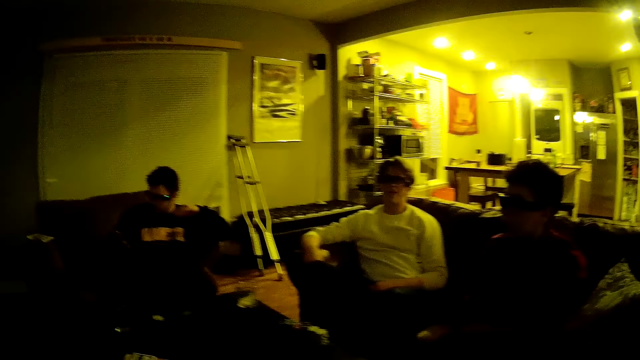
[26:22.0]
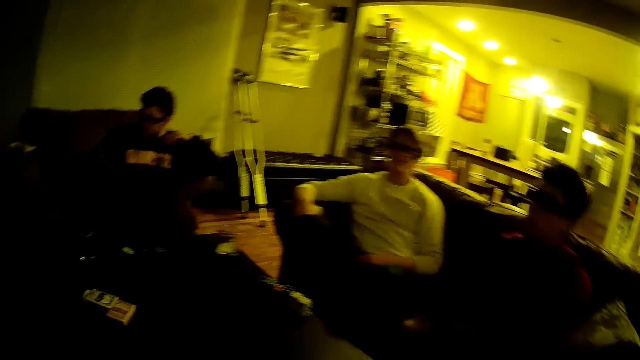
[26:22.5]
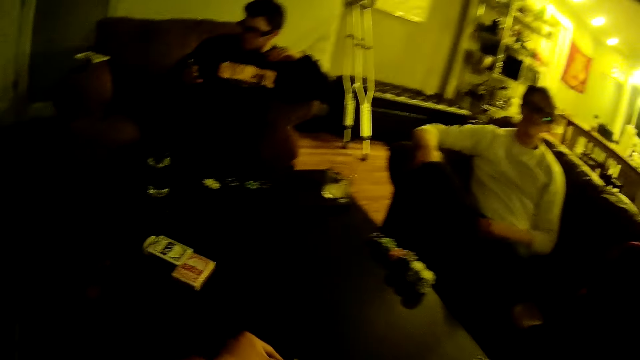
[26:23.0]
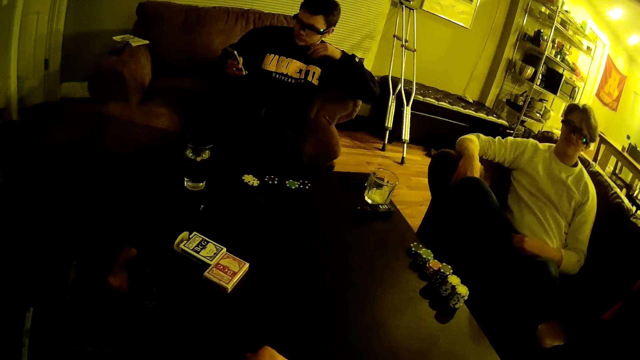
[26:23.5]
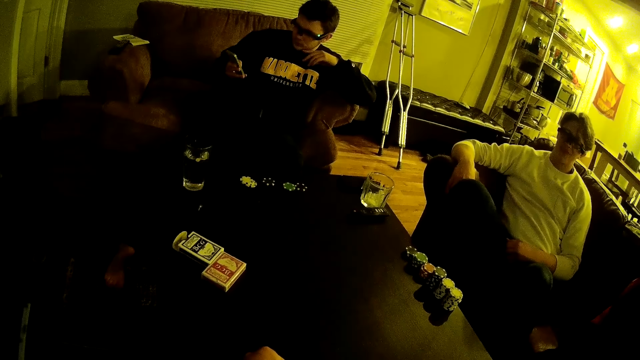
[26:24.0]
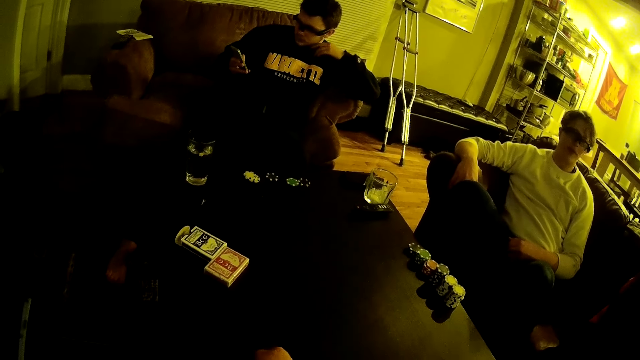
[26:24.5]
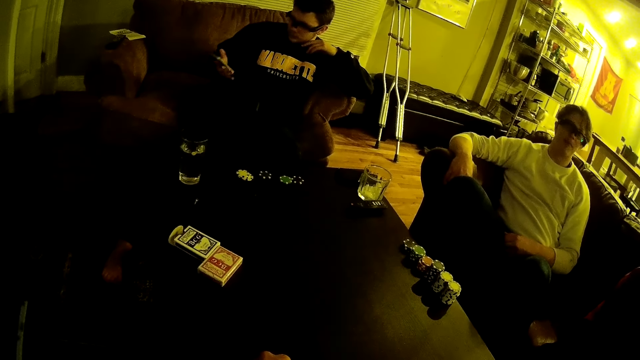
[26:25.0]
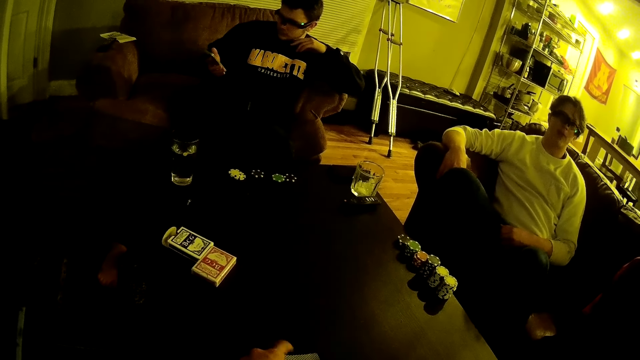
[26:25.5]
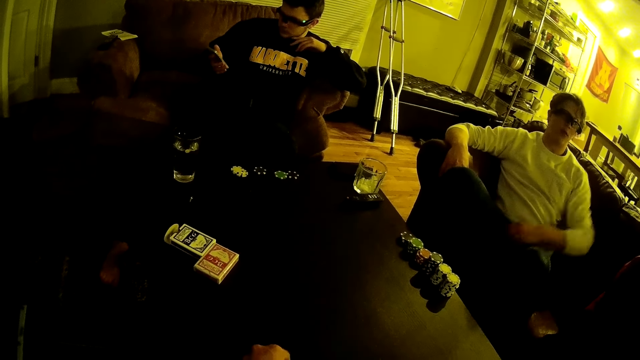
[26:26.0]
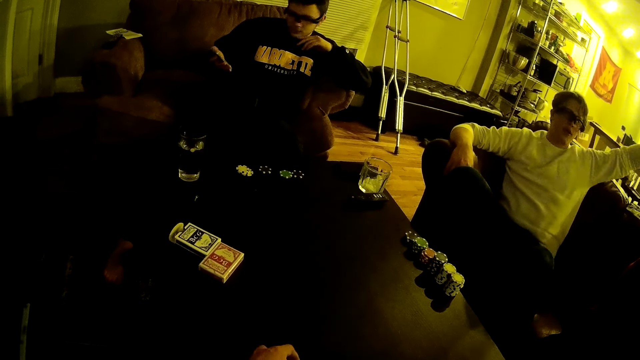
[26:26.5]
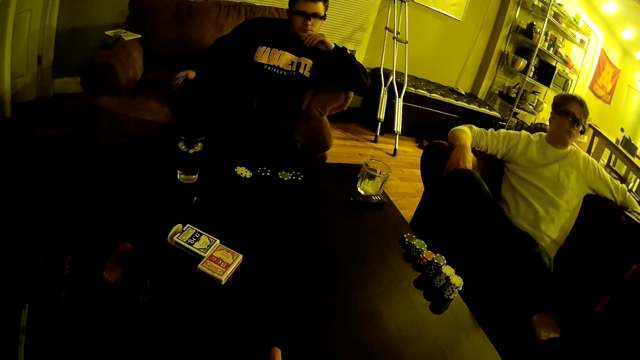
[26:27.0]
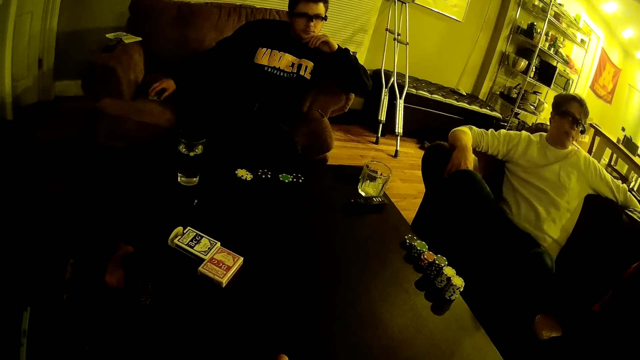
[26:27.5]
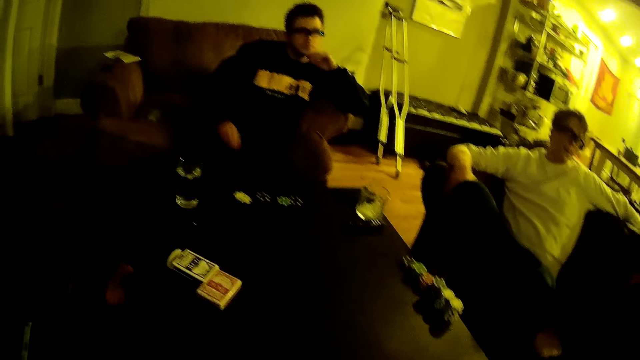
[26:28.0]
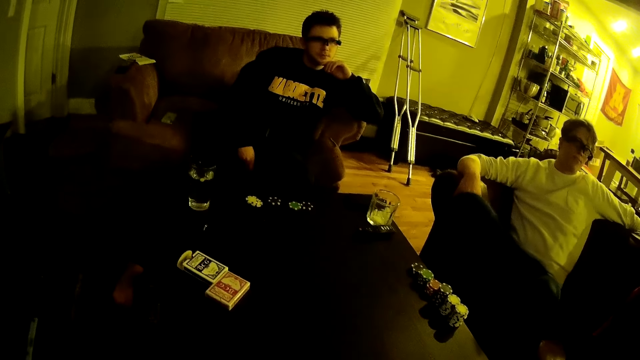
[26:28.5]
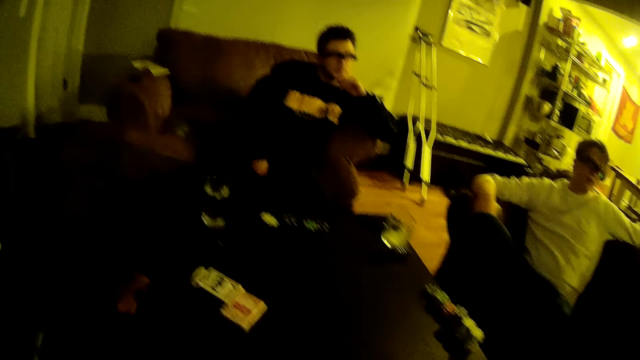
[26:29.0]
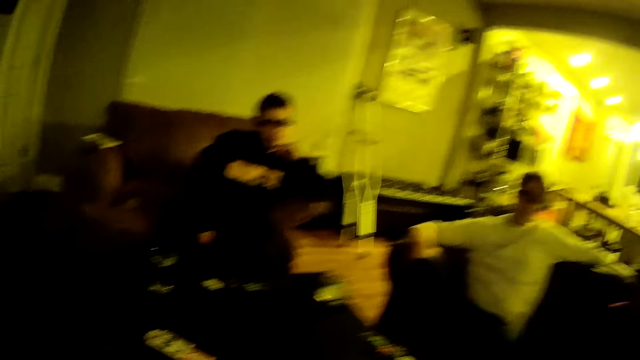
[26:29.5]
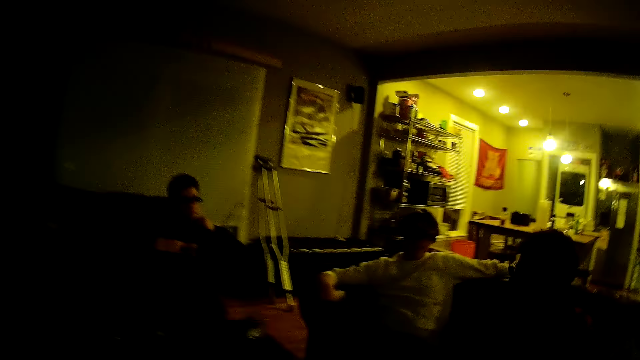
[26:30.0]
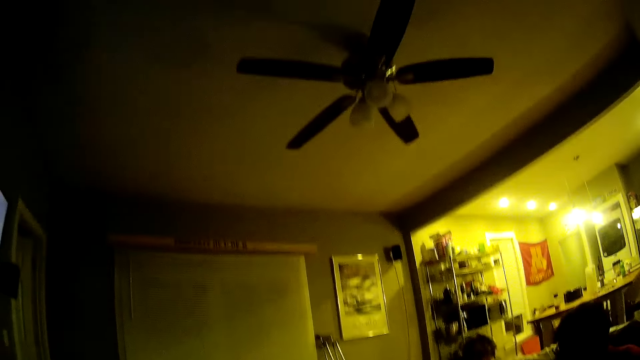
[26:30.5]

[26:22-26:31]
A man sits beside another man. The other man sits on the sofa. The other man lifts his hand. A third man places the phone in his right hand on the chair.

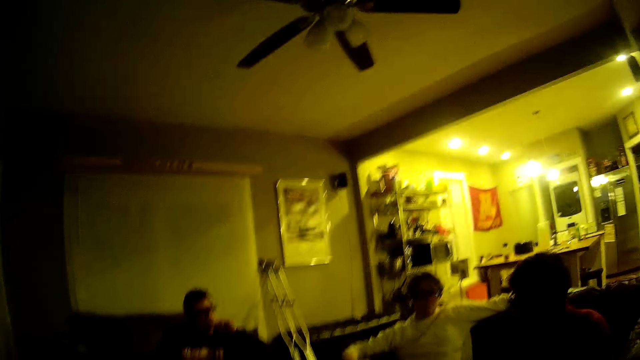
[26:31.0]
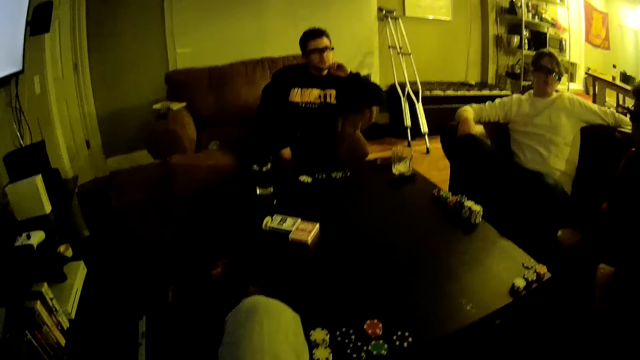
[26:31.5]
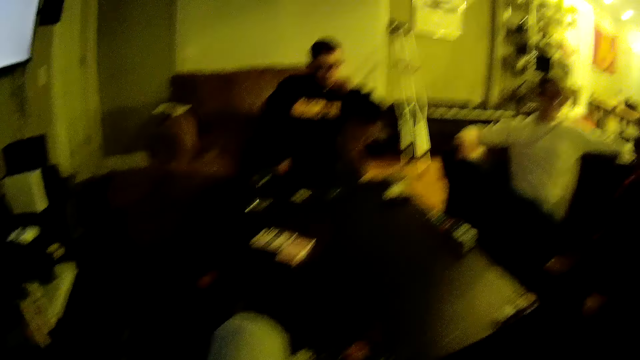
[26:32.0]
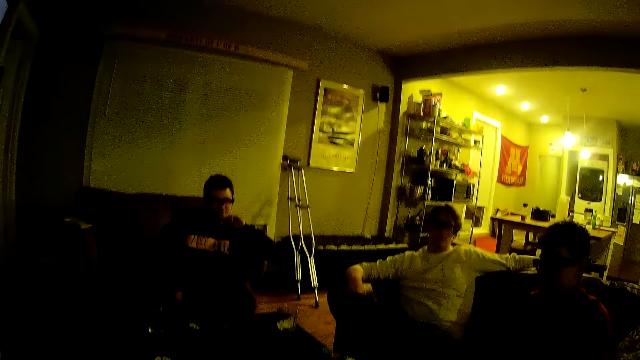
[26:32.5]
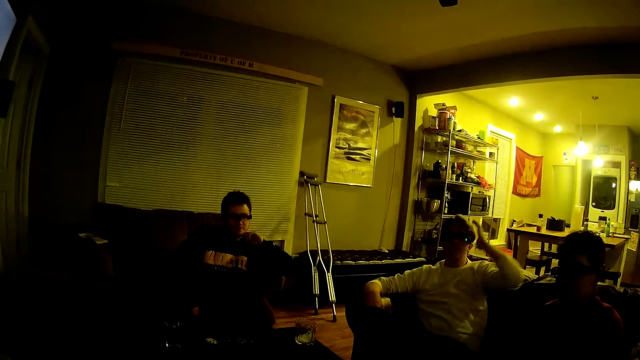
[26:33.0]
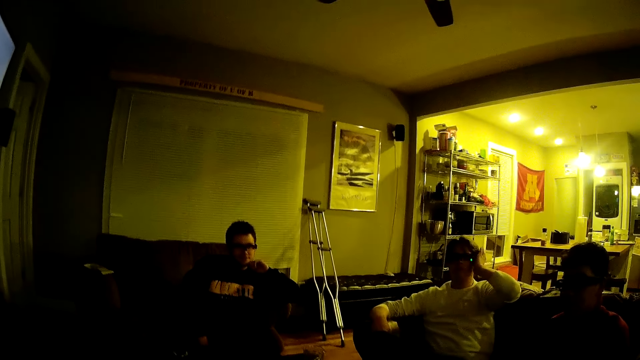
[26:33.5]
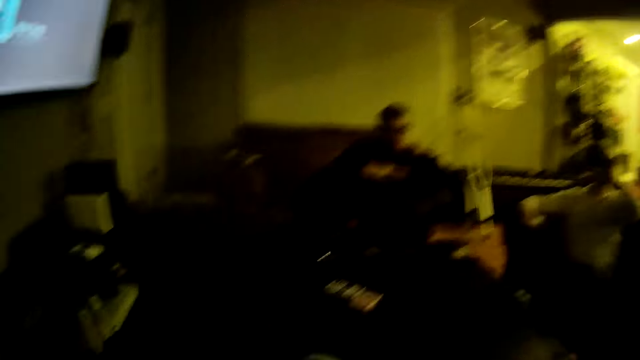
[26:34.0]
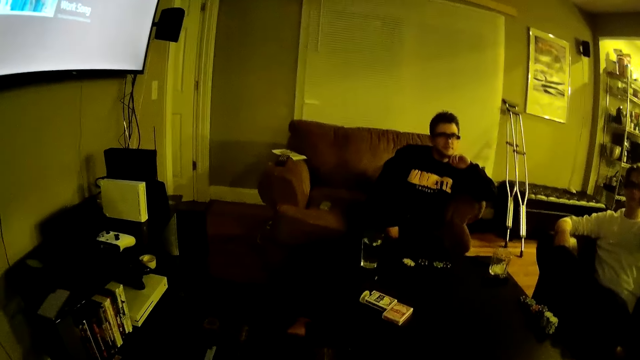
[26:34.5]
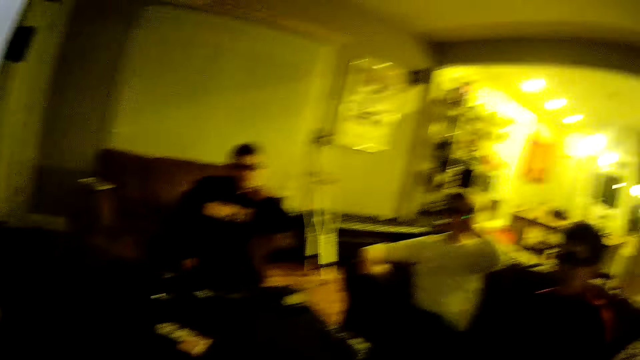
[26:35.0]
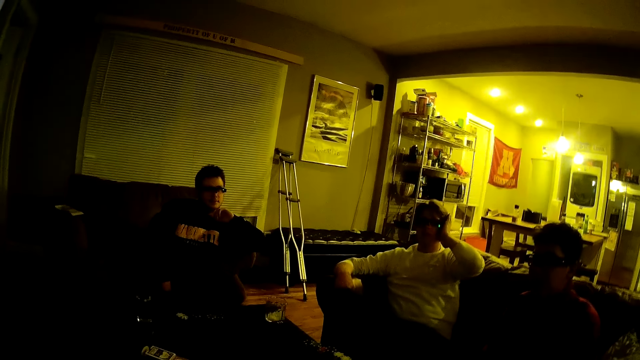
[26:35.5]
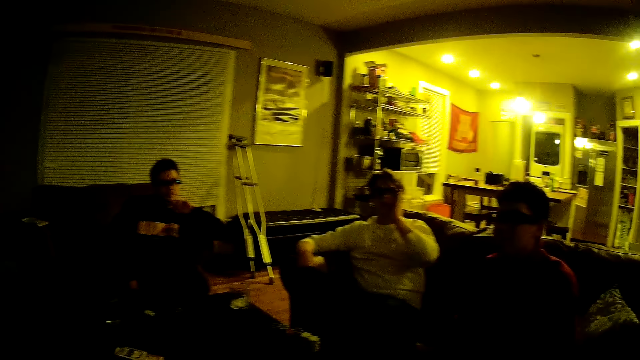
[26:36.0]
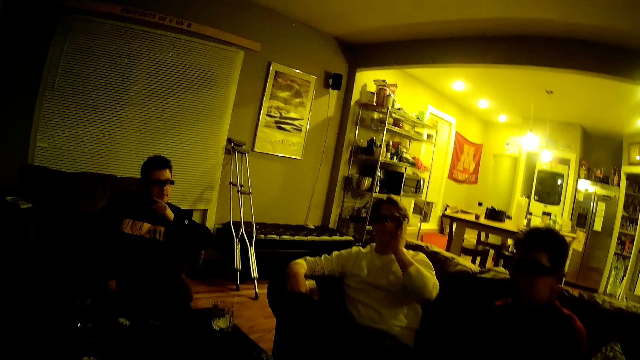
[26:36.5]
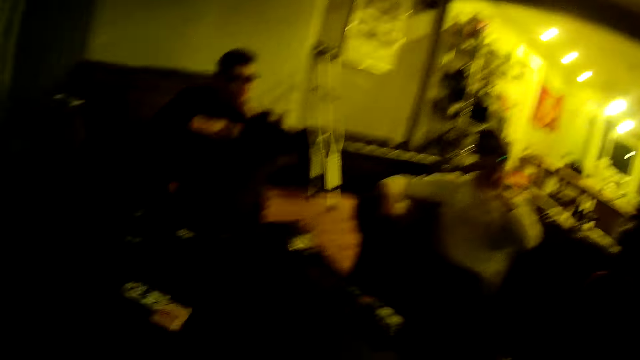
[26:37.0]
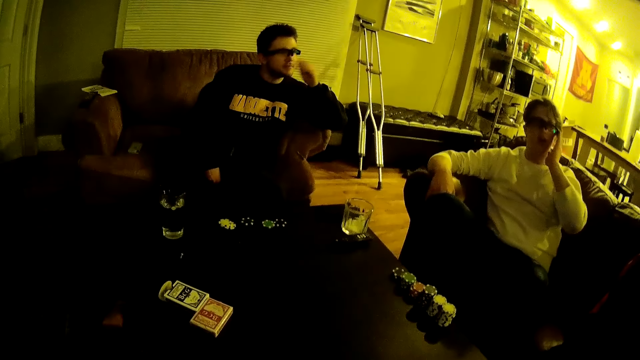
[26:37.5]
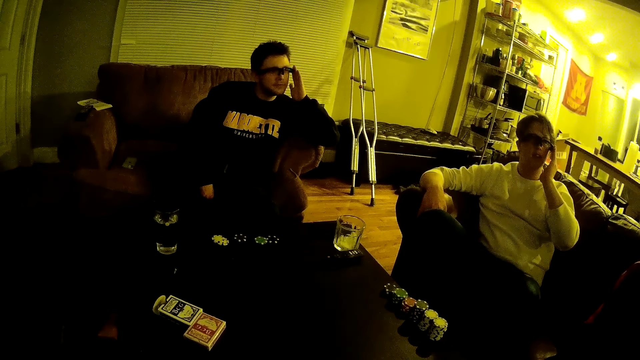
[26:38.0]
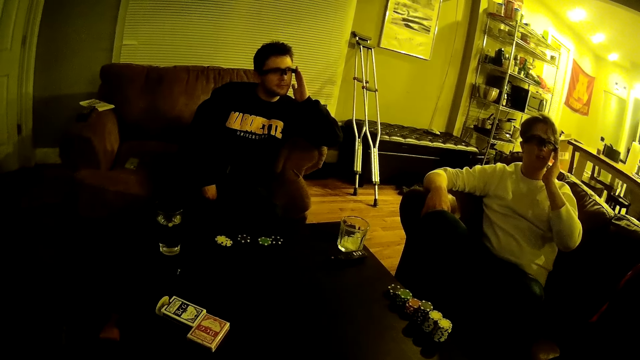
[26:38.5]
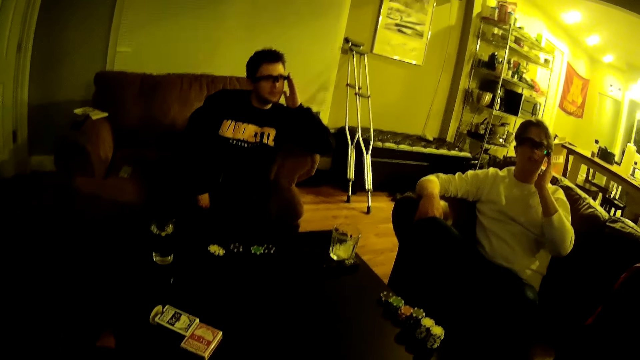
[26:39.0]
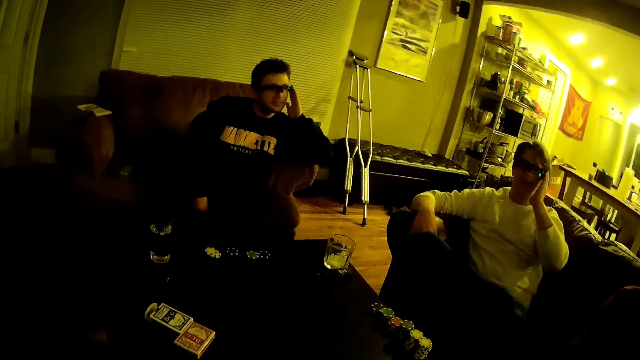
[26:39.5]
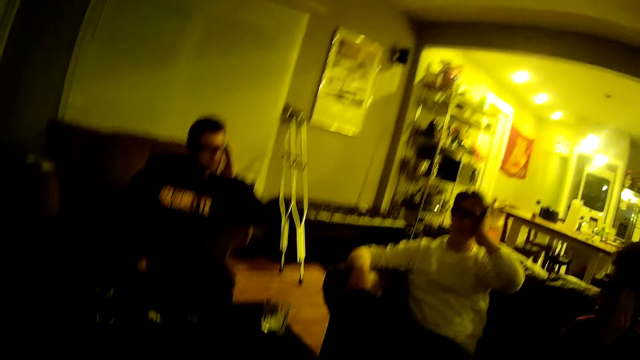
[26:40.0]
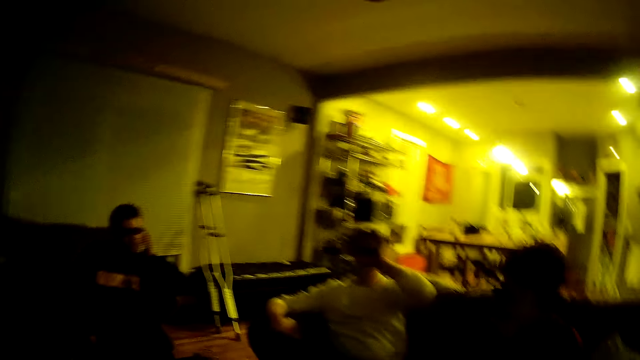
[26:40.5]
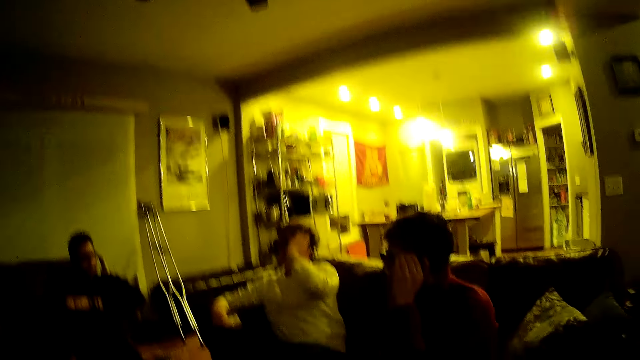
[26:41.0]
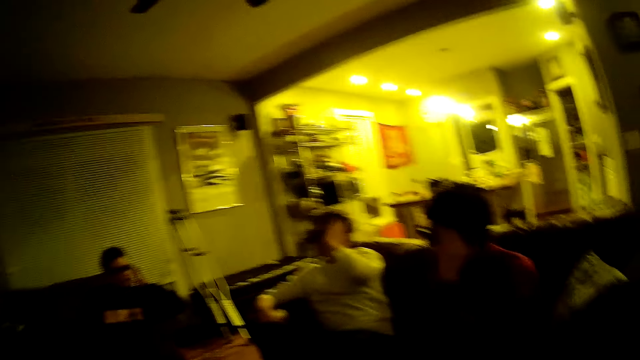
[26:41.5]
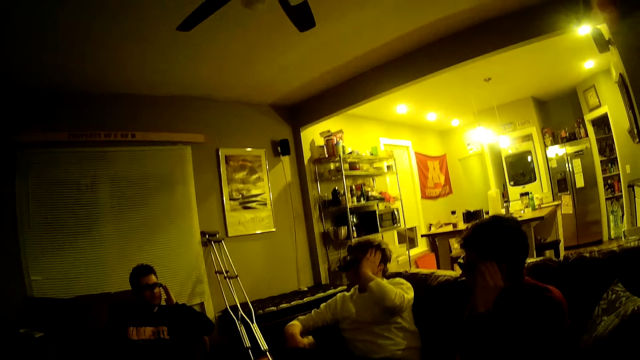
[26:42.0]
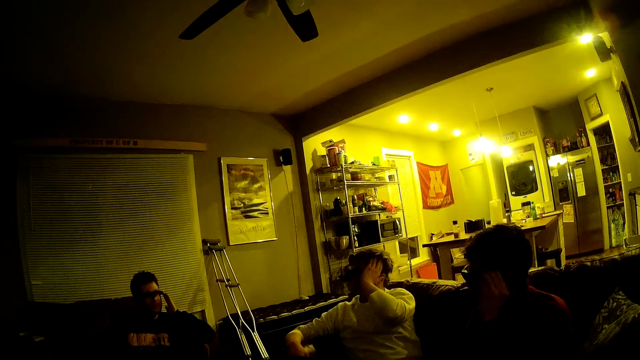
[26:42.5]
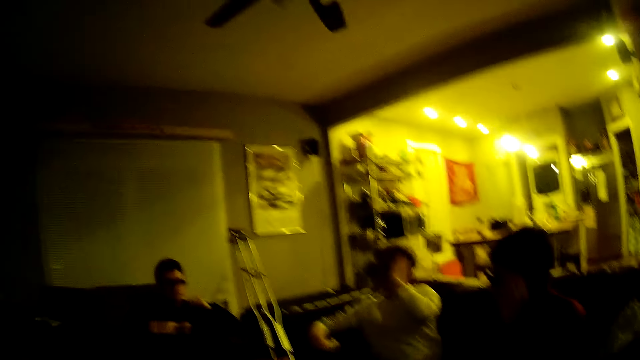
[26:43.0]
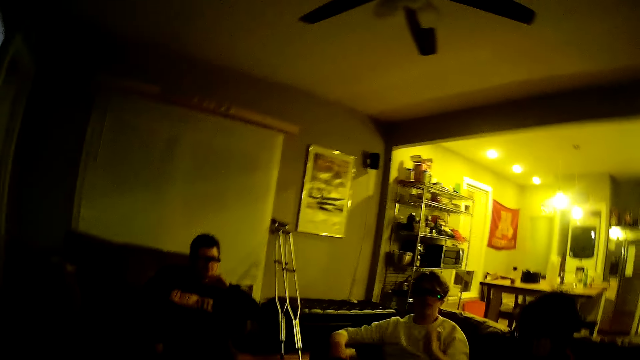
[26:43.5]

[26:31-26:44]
A man touches his glasses with his left hand. Another man touches his glasses with his left hand. A third man sits beside the first man. Another man touches his glasses with his left hand.
